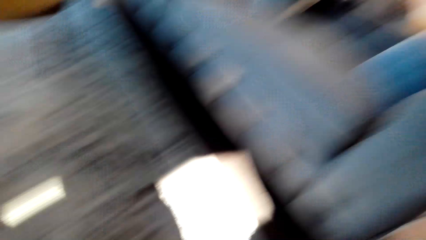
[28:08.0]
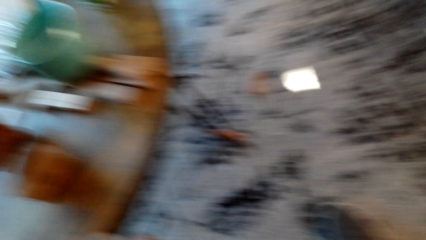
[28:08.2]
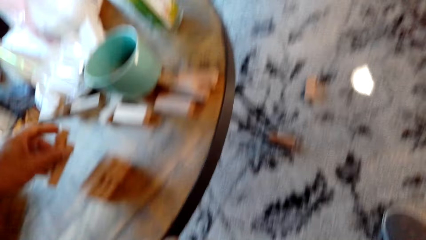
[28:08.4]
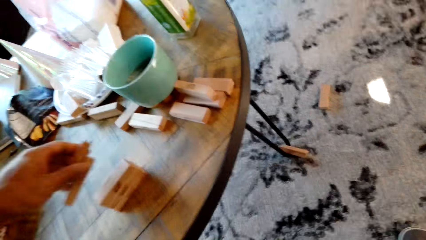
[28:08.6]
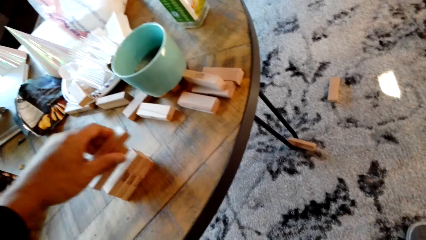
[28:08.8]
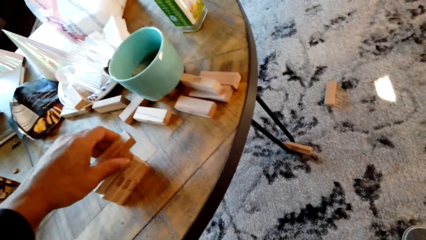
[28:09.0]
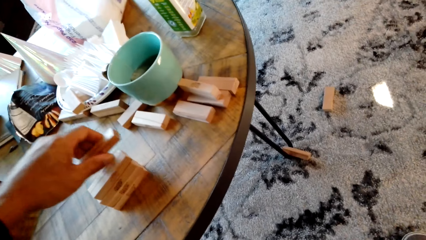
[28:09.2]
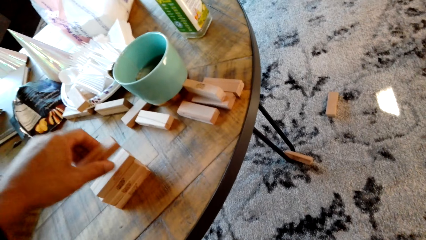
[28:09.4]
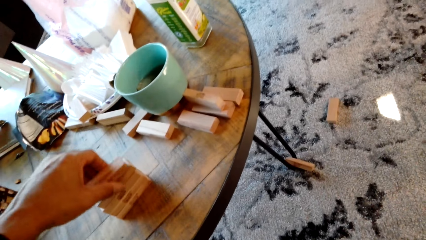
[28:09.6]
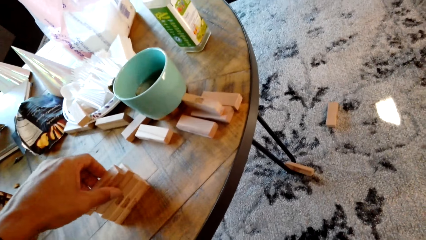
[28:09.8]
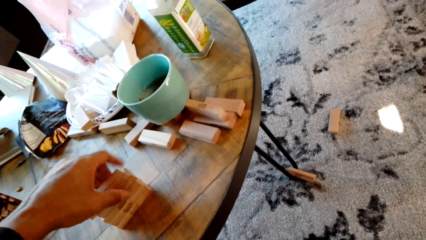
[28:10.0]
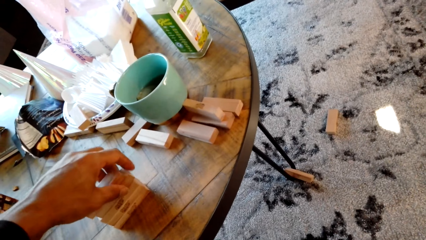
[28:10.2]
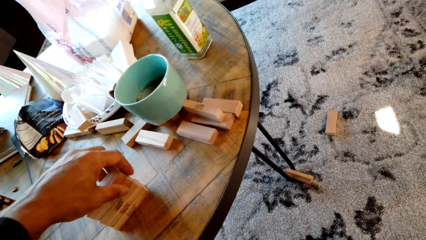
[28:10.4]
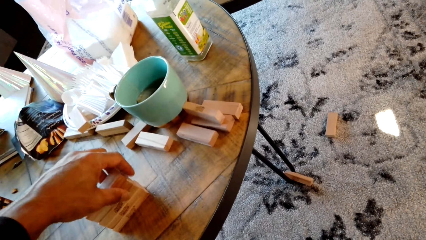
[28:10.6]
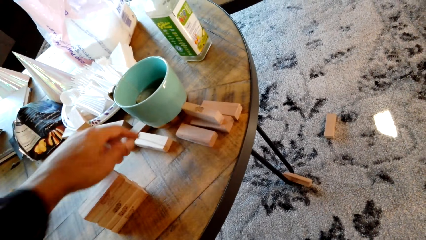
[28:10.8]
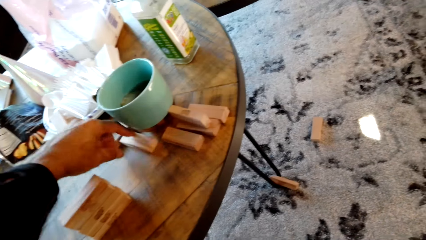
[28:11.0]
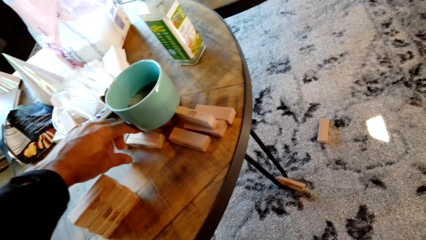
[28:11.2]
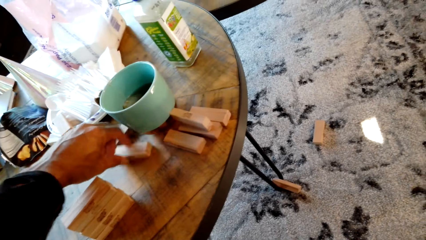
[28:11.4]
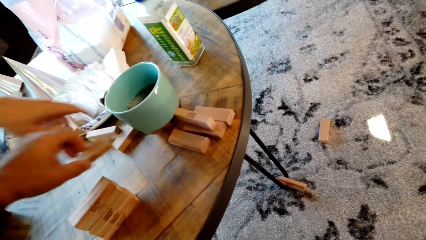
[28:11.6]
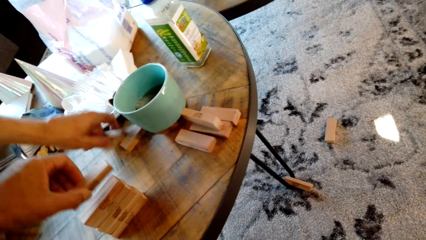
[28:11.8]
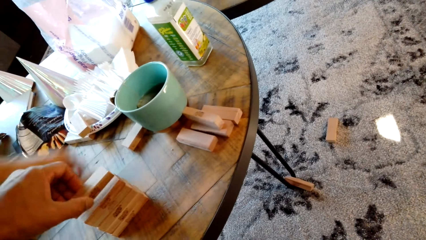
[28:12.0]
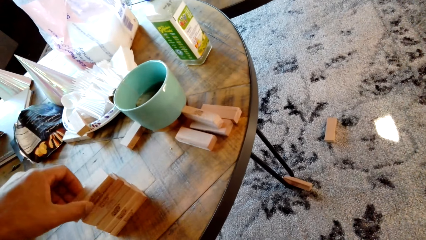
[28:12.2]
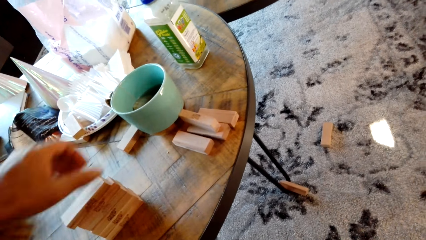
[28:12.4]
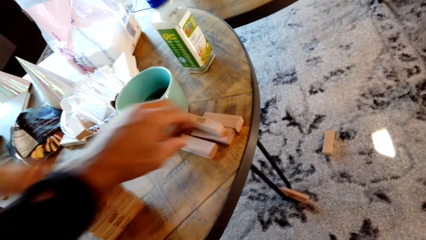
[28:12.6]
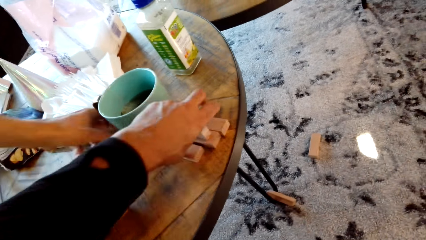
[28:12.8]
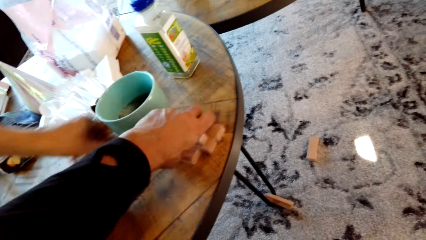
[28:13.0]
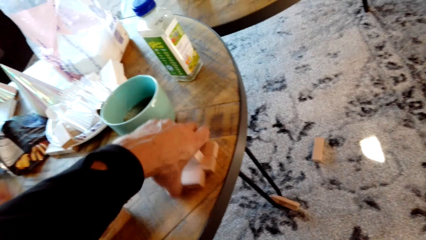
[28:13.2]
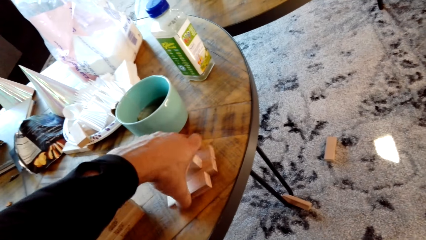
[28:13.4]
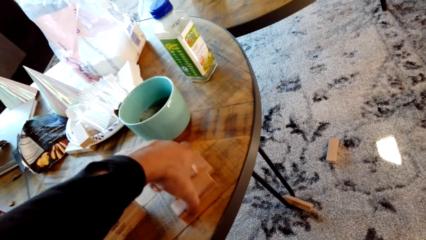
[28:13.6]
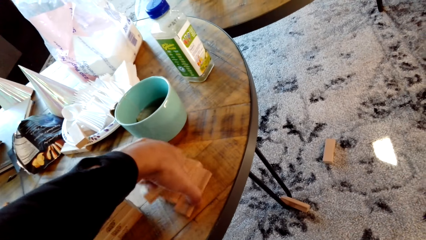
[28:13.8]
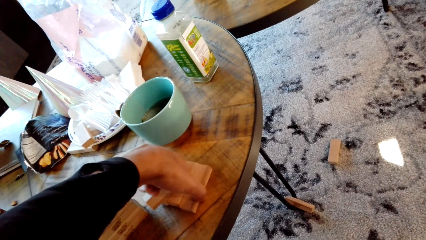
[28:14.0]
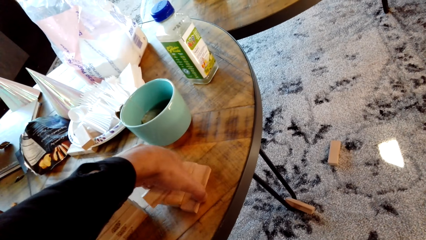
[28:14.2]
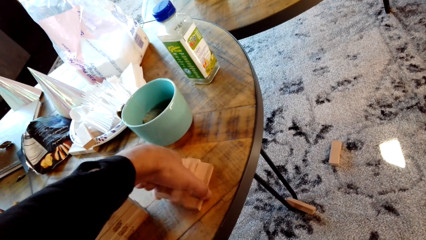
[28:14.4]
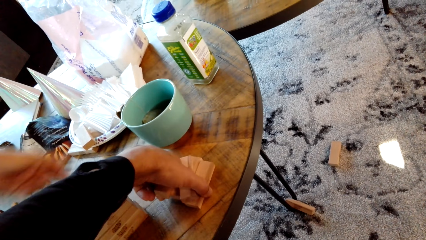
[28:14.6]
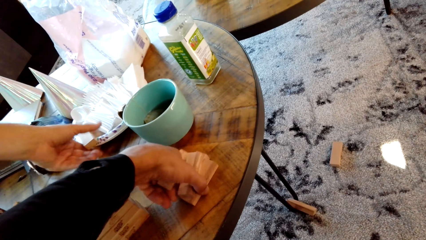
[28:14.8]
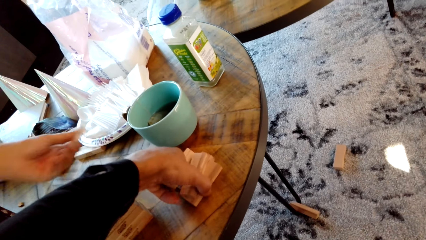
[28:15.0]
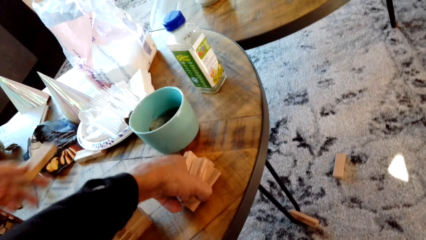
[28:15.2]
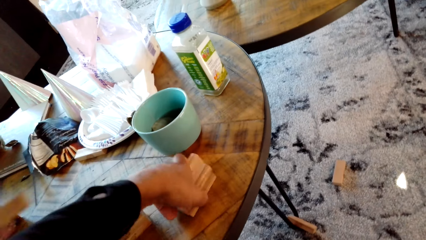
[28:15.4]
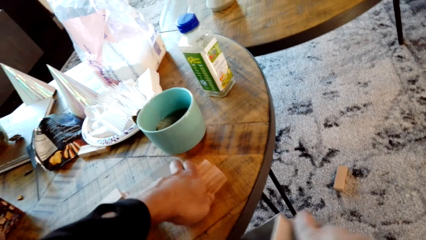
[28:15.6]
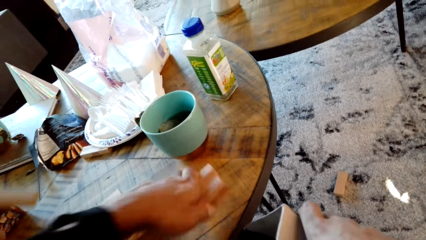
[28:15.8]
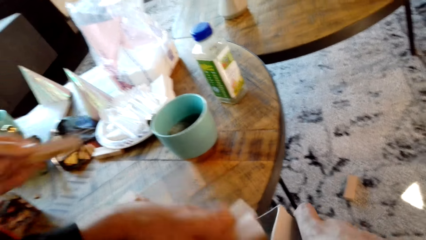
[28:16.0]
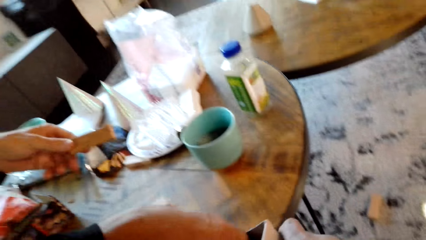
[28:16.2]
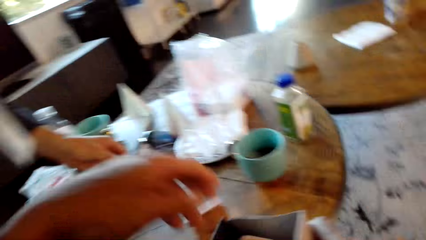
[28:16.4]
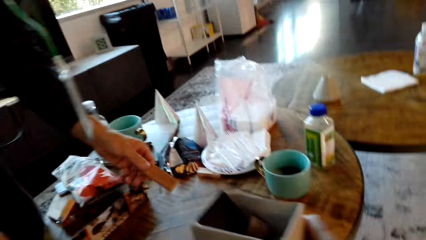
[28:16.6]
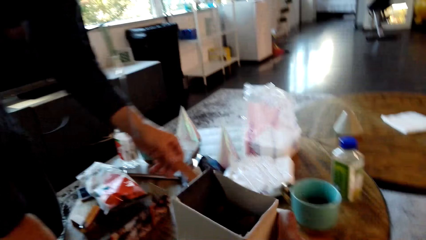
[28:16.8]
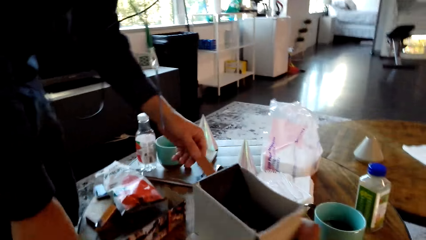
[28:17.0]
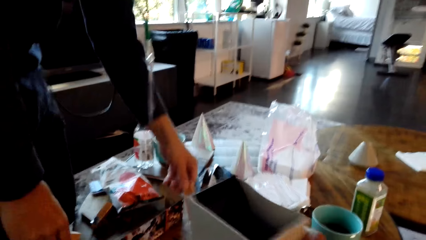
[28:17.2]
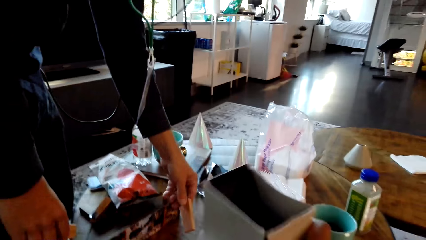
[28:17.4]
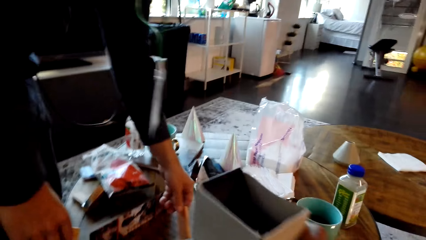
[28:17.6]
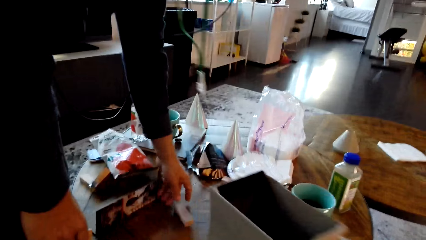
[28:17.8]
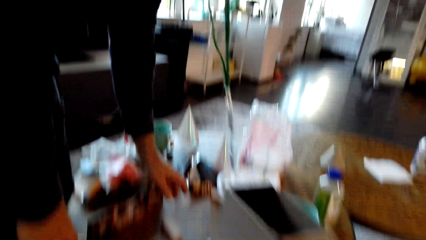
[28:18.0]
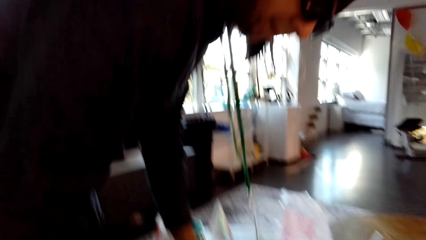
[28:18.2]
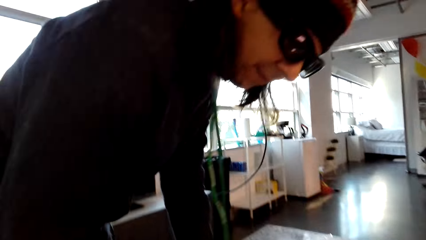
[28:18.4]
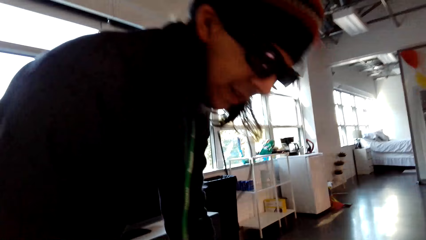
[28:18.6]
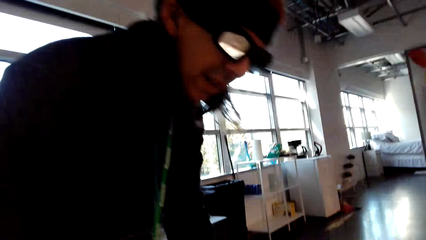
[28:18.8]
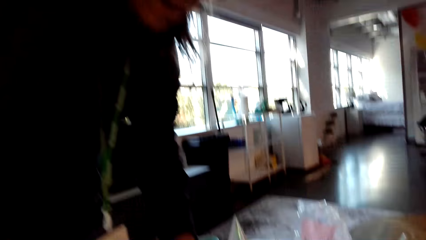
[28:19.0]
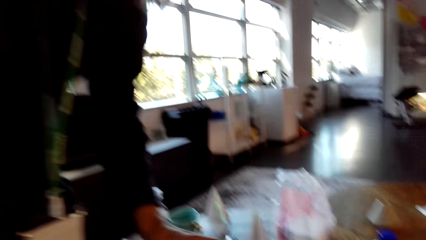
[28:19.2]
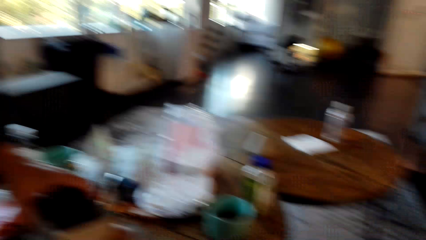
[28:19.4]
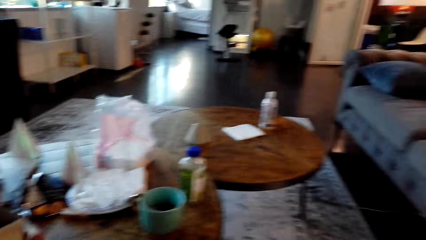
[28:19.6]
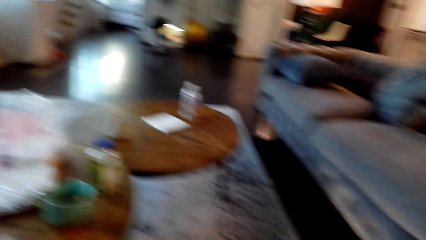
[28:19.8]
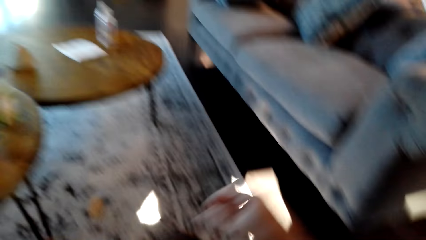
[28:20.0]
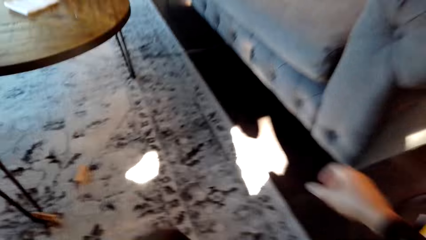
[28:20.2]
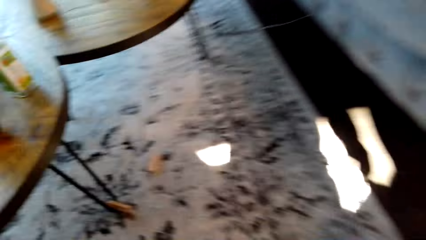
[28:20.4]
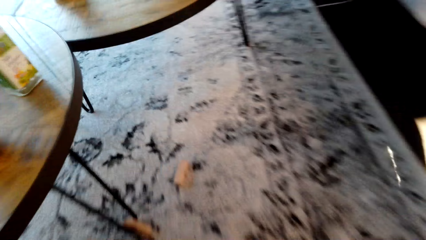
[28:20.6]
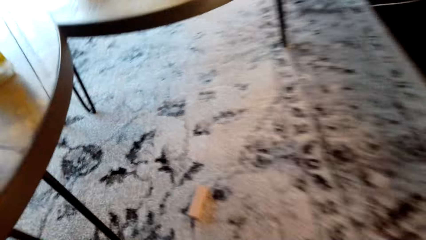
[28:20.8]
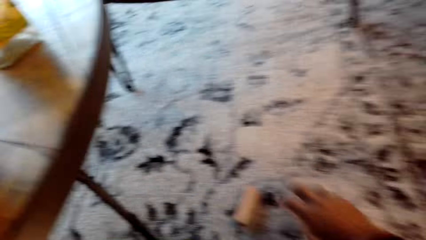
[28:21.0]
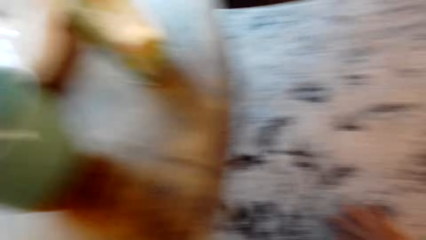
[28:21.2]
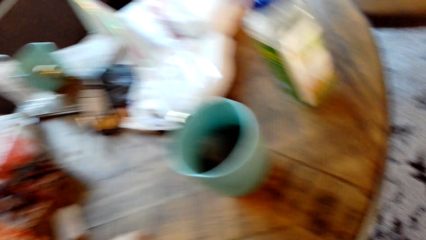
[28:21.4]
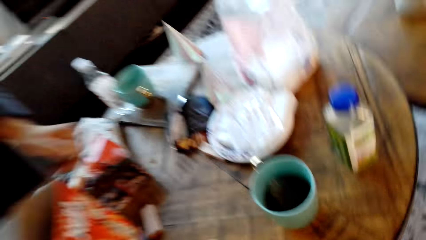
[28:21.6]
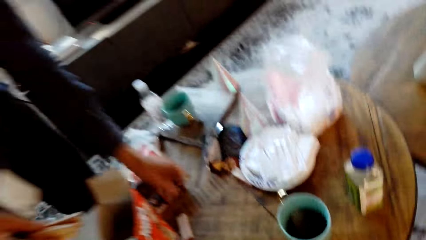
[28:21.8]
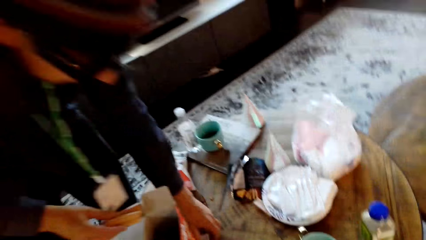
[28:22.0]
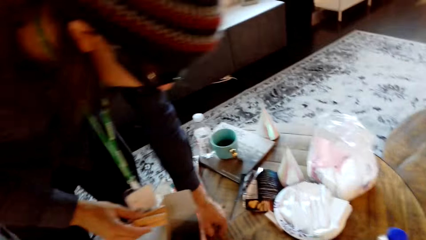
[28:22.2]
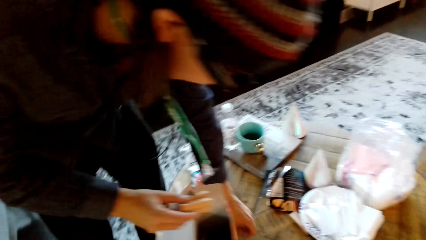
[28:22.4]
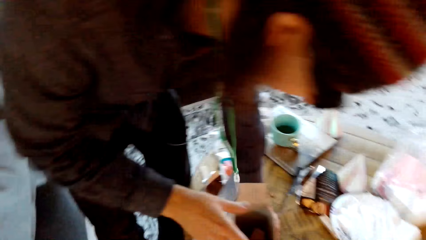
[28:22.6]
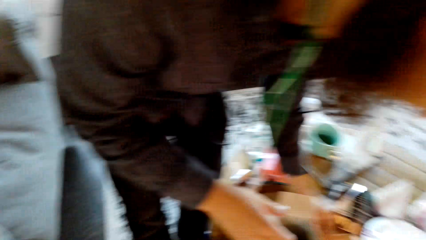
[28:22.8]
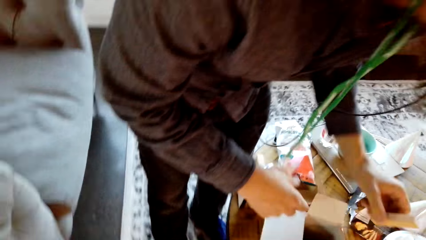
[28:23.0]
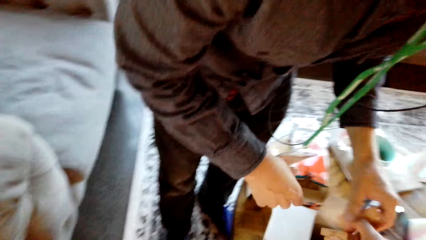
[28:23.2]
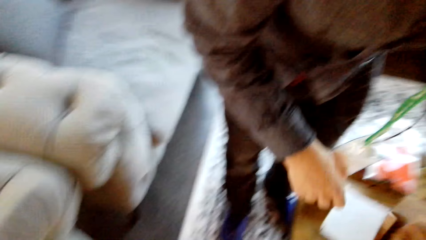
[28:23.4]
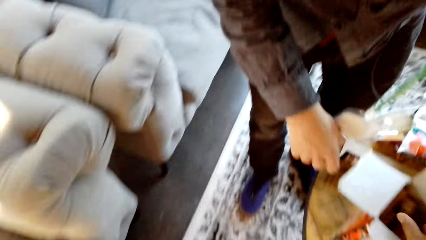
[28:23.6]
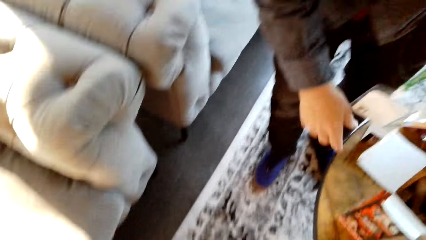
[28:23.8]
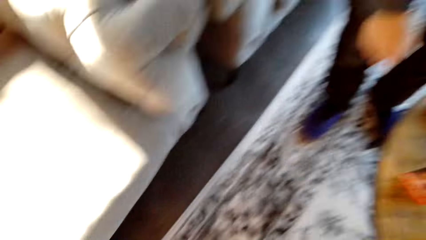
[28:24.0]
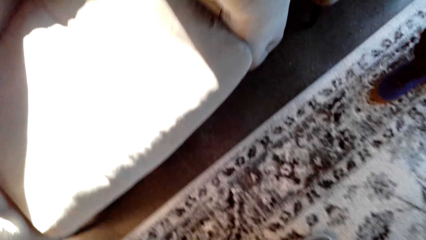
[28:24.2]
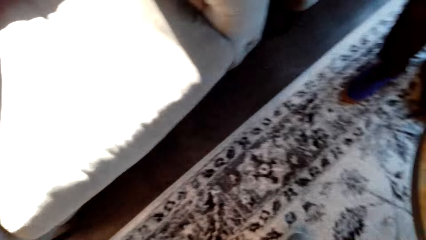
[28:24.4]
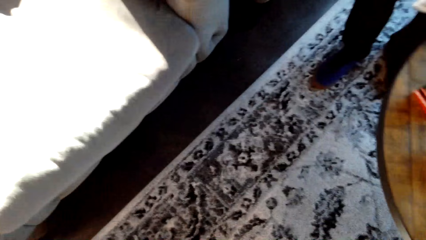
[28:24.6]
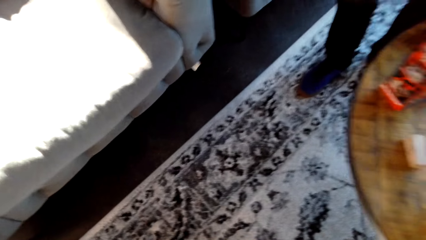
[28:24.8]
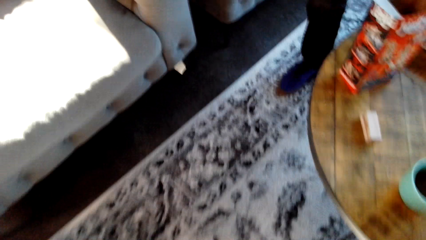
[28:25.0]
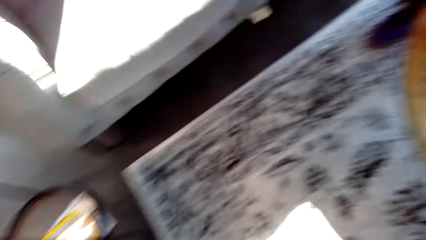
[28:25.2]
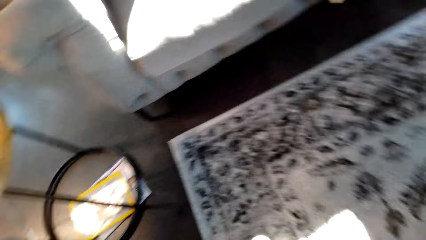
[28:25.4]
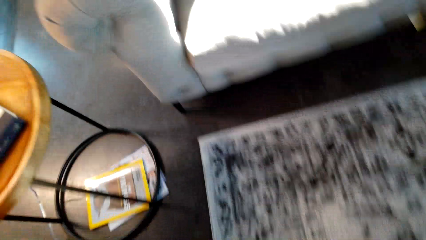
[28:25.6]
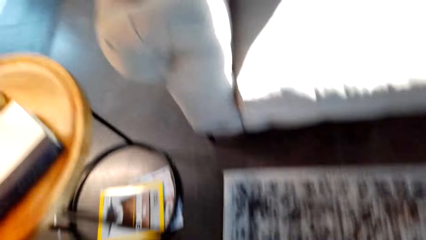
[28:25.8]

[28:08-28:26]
The camera wearer picks woods. They drop the woods in the box. They dialogue with a man. They look around. They pick woods. They dialogue with the man.
